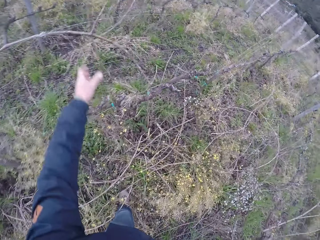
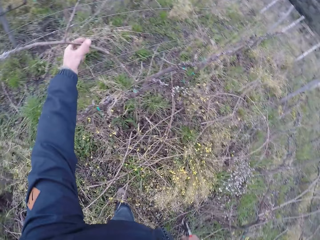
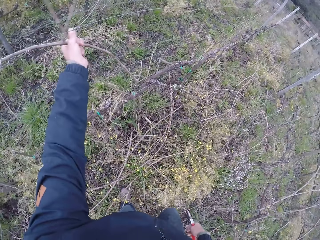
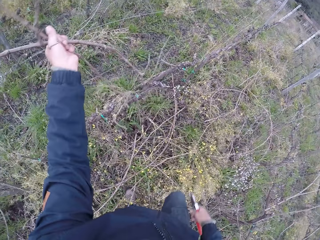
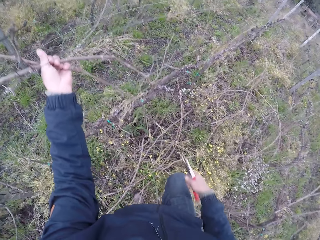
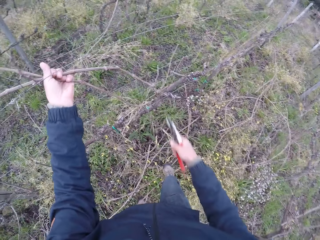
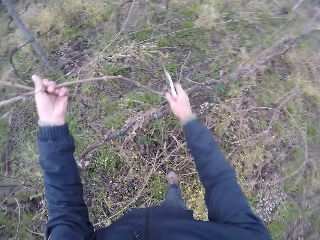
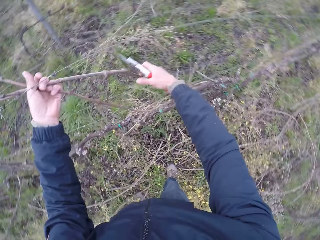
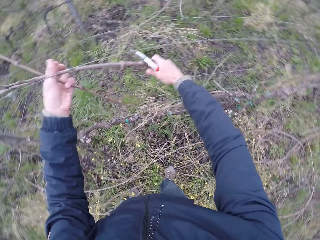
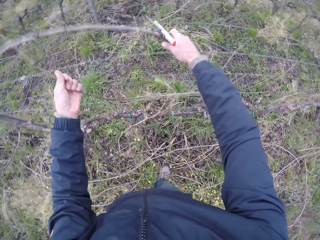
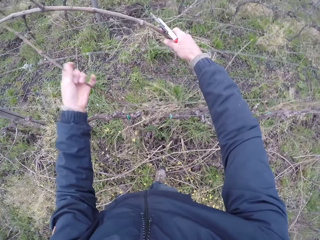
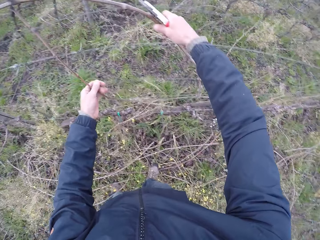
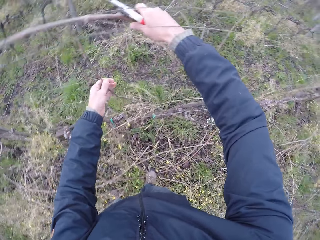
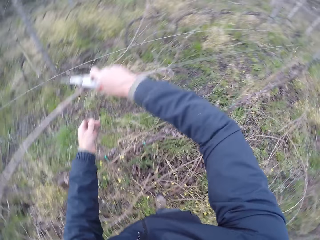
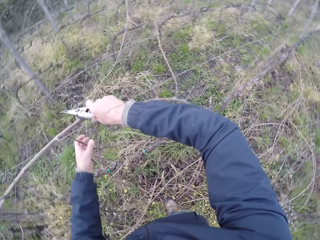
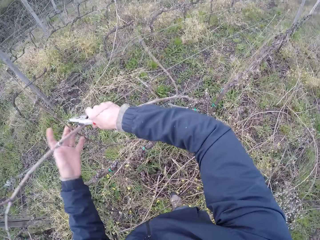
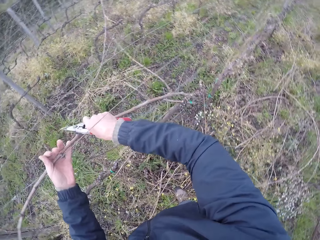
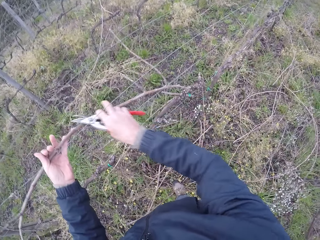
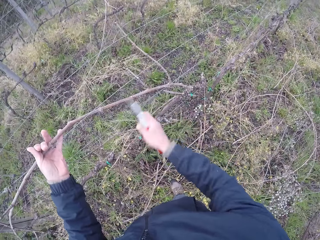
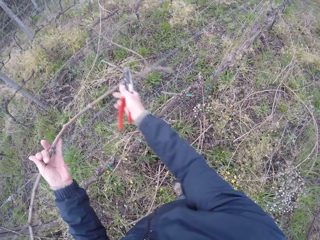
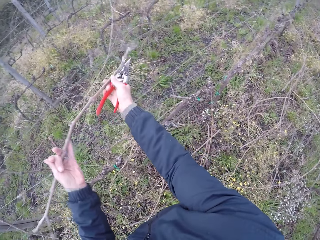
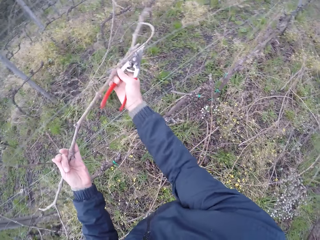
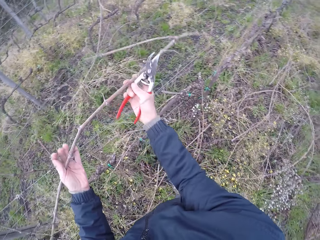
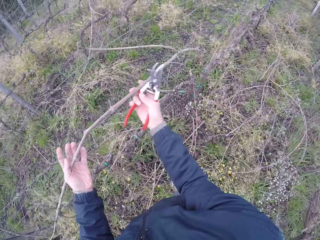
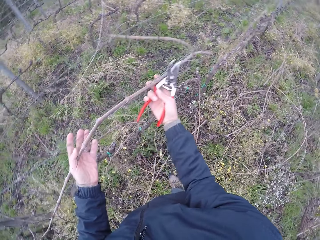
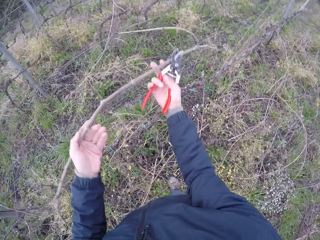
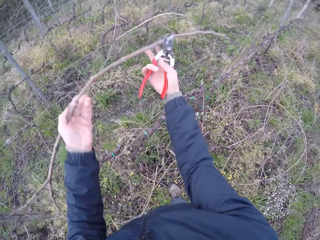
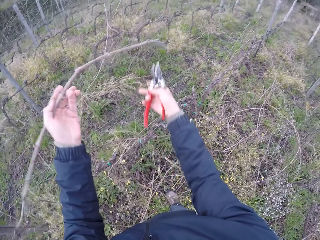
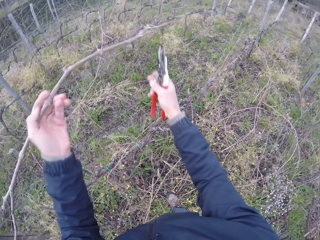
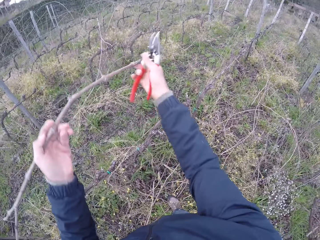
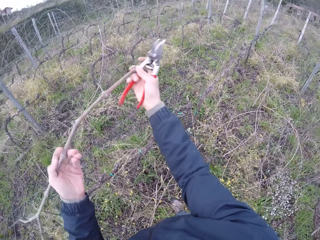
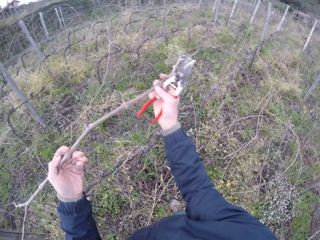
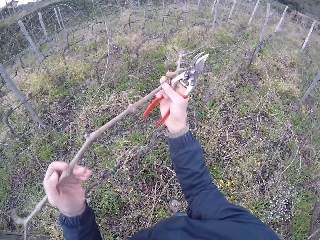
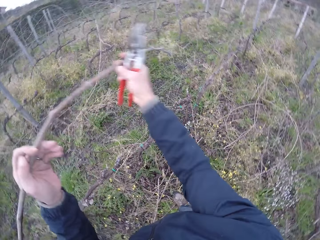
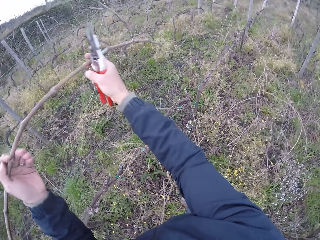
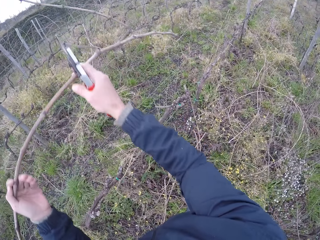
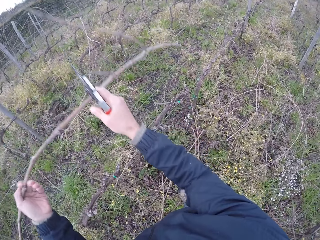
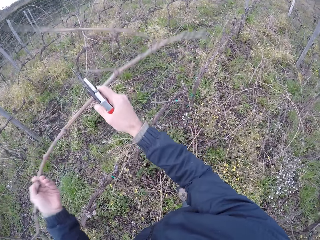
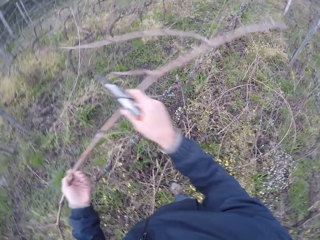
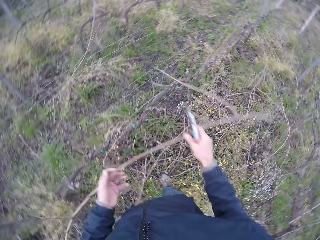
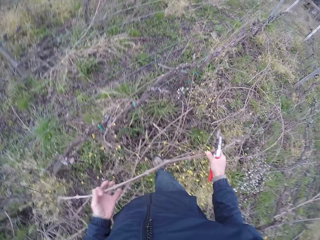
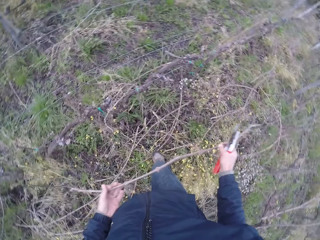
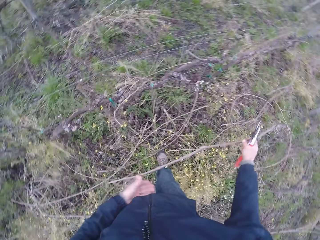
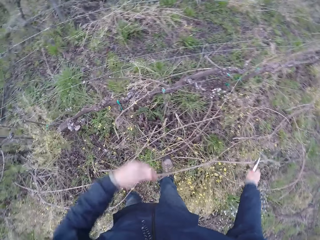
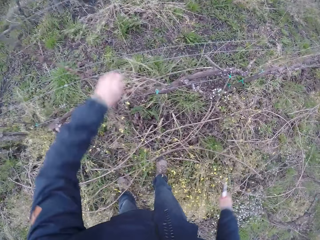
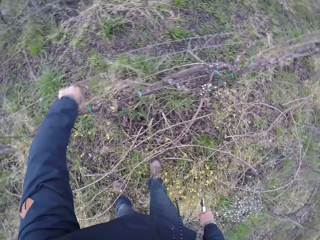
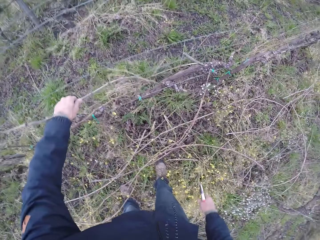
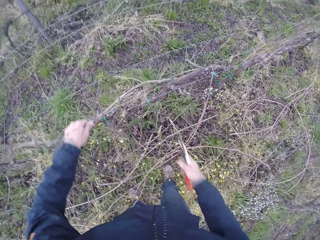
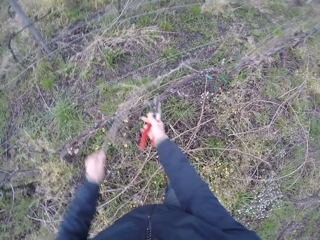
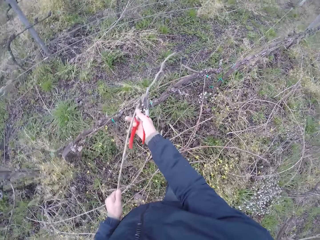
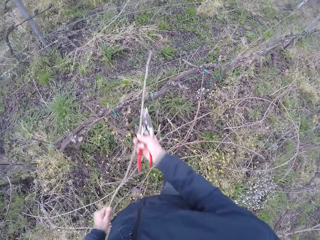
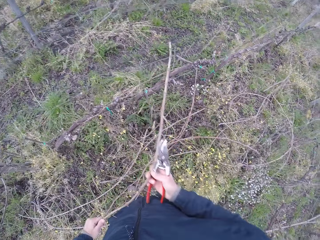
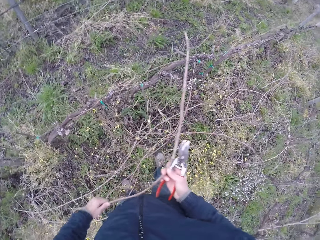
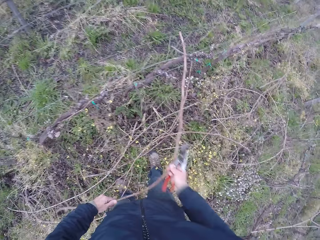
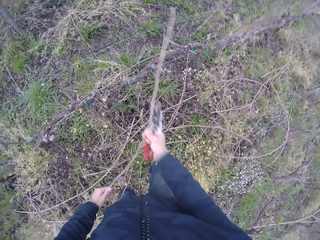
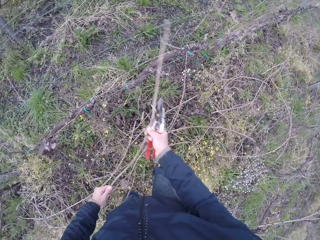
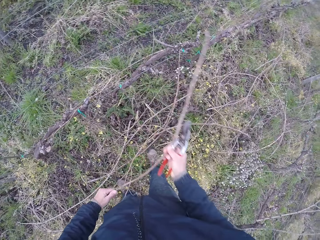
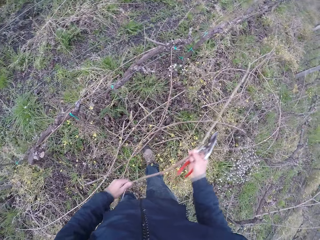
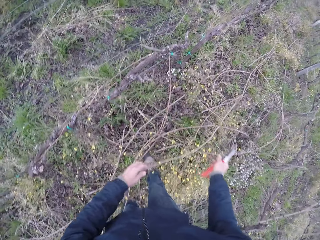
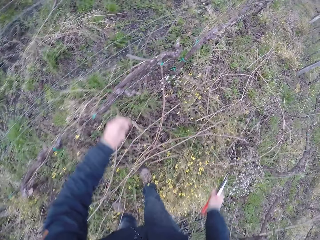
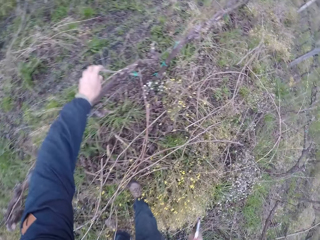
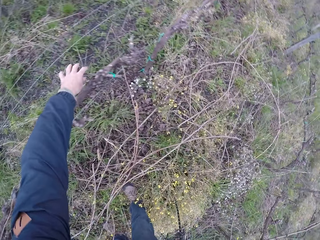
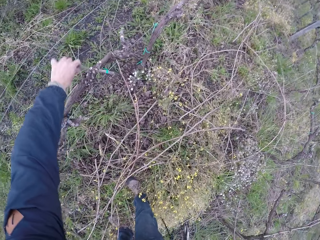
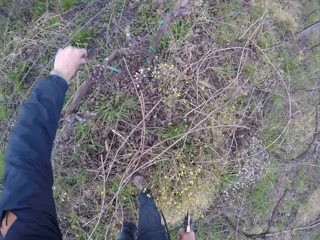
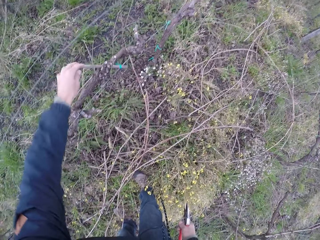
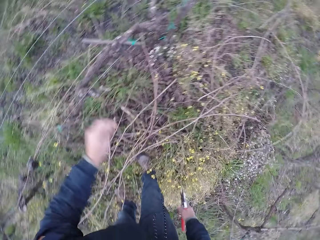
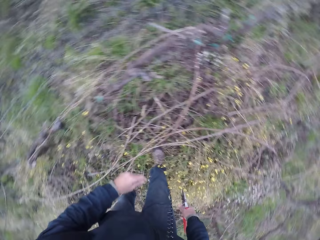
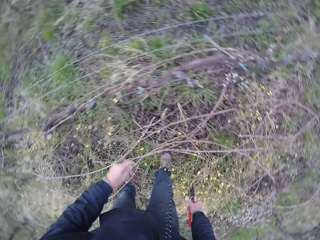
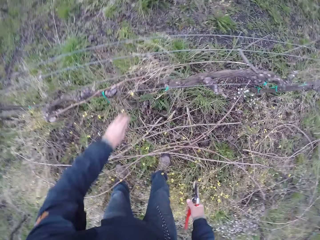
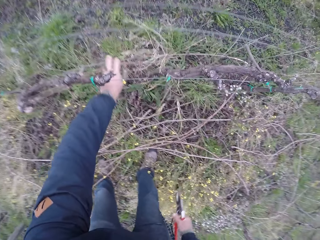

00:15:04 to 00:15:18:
The camera wearer drops the twigs or stems on the ground with his left hand. He draws out twigs from the wire fence with his left hand. He drops the twigs on the ground with his left hand. He draws out twigs from the wire fence with his left hand. He drops the twigs on the ground with his left hand. He touches a stem with a hand.

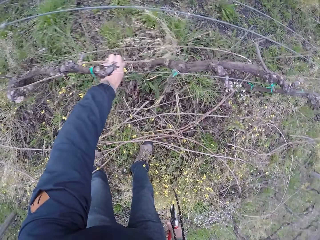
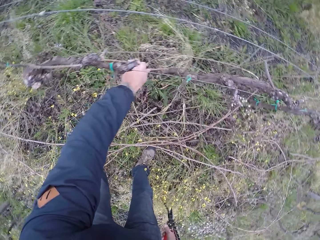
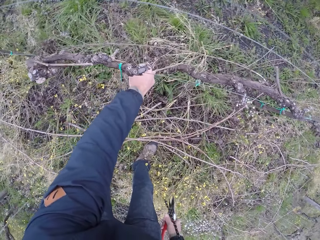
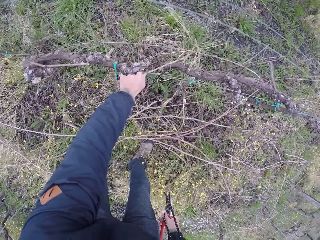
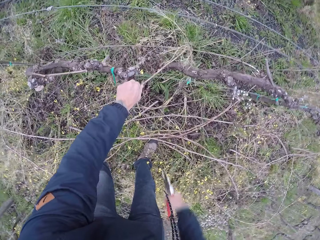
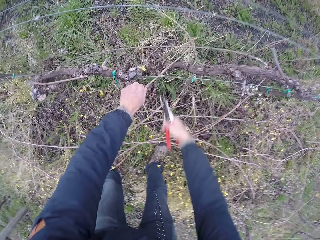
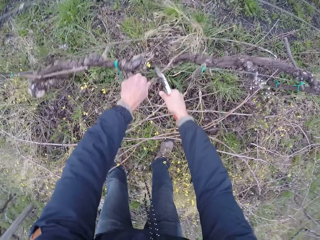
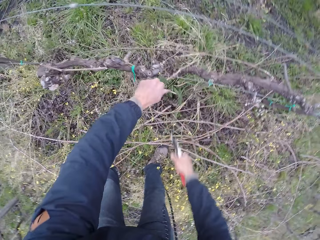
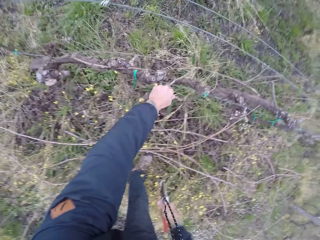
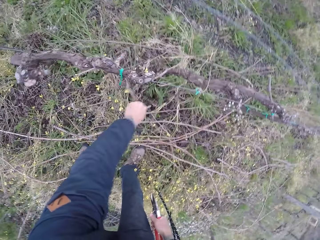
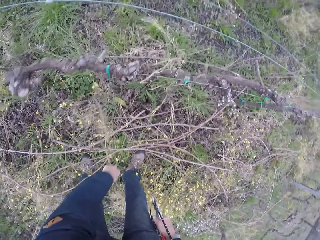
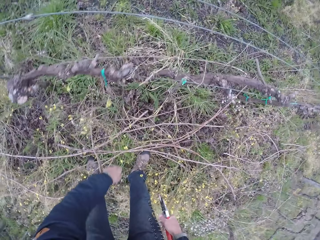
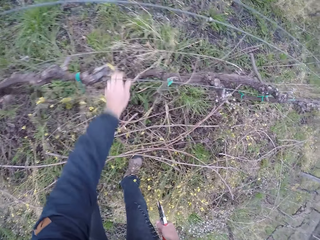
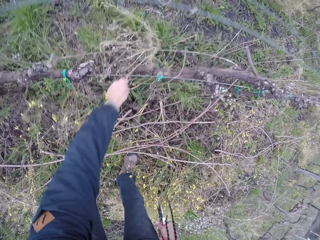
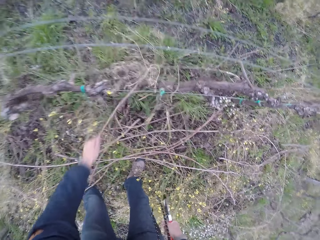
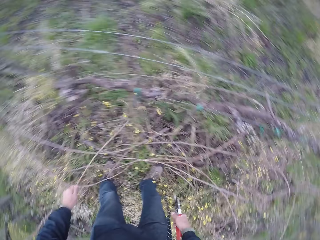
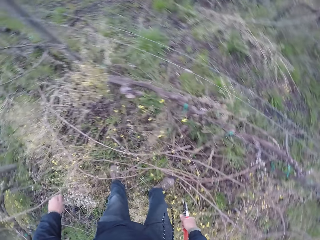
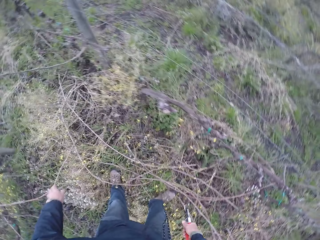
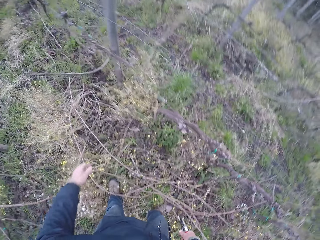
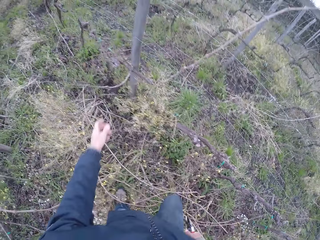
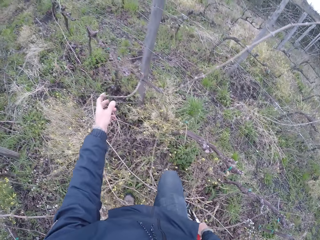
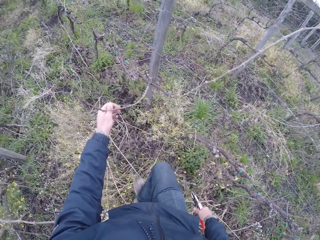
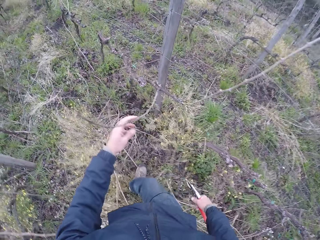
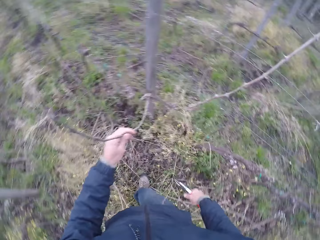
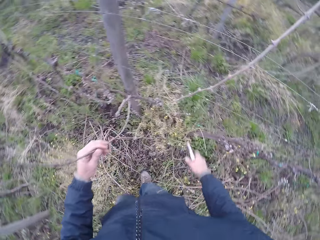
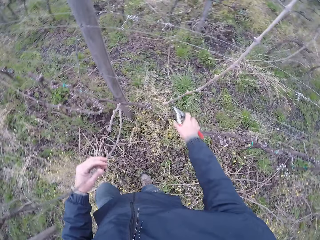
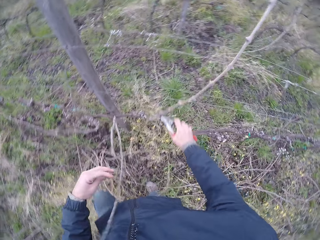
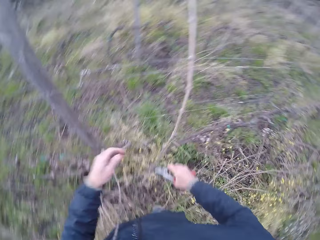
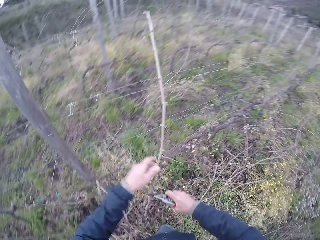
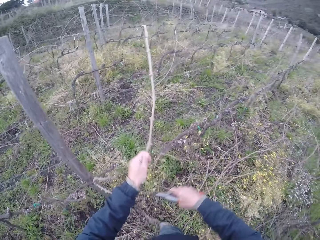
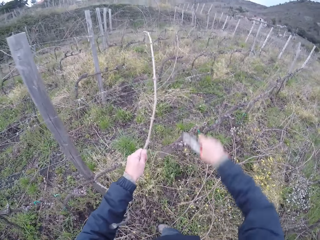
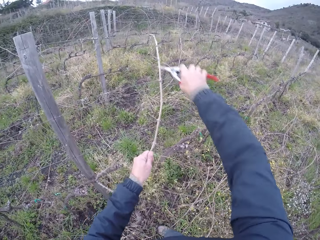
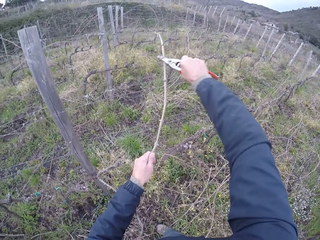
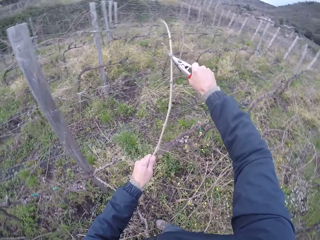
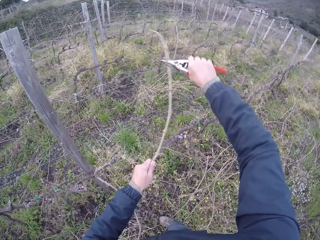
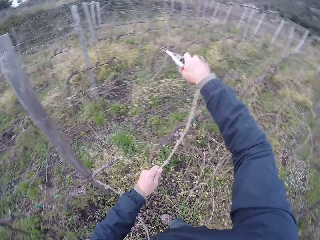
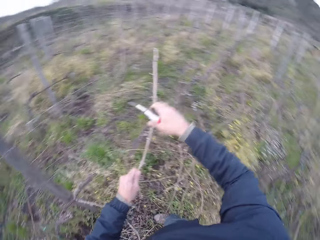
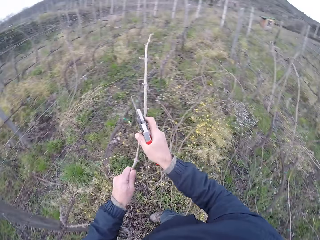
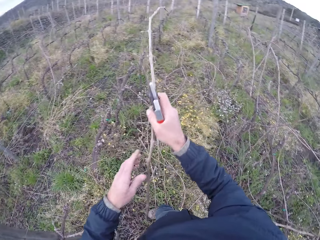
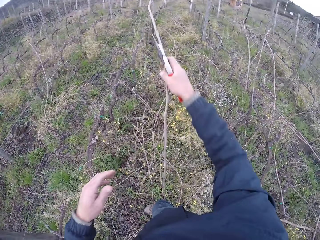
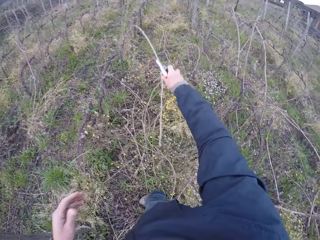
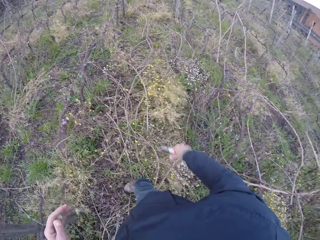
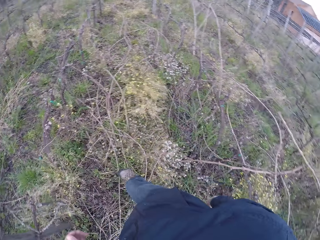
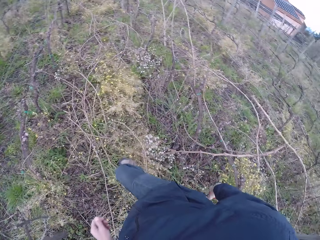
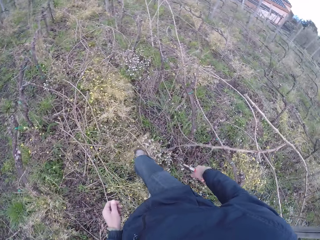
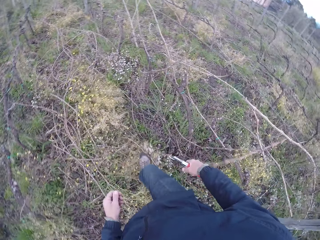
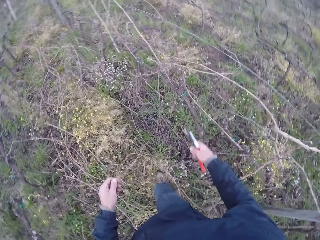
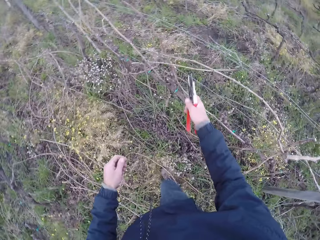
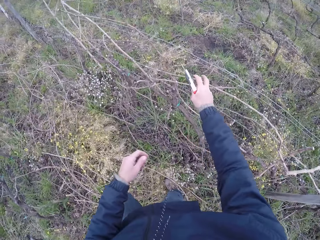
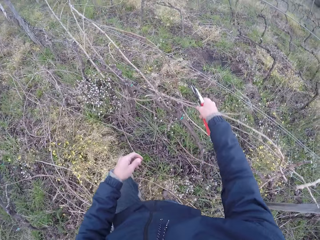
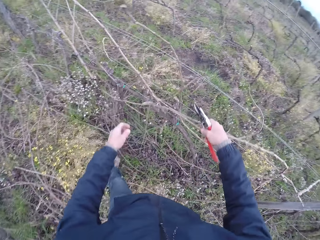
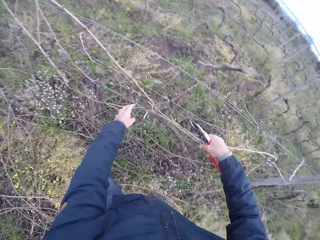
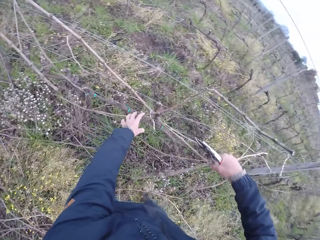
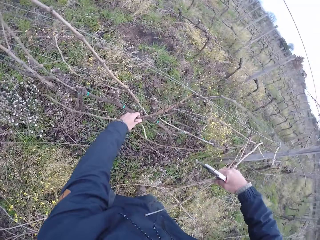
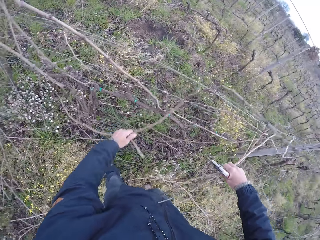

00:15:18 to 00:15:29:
The camera wearer draws out a twig from the wire fence with his left hand. He cuts the twigs with the cutter in his right hand. He drops the twigs on the ground with his left hand. He draws out a twig from the wire fence with his left hand. He does this again. He cuts the twigs with the cutter in his right hand. He drops the twigs on the ground with his right hand. He draws out a twig from the wire fence with his hands.
